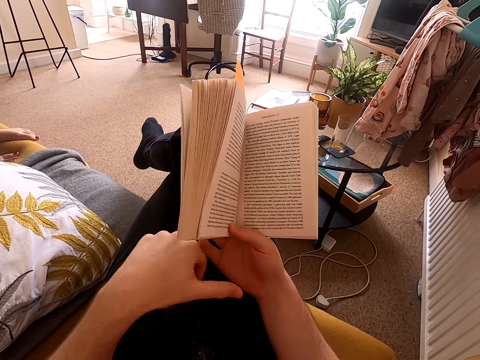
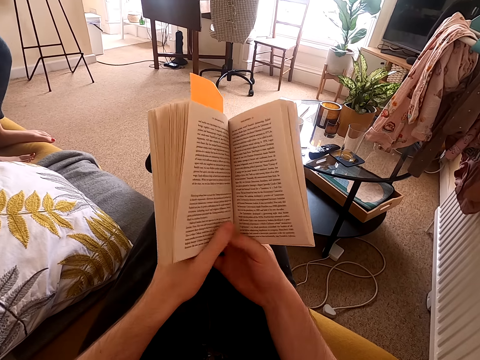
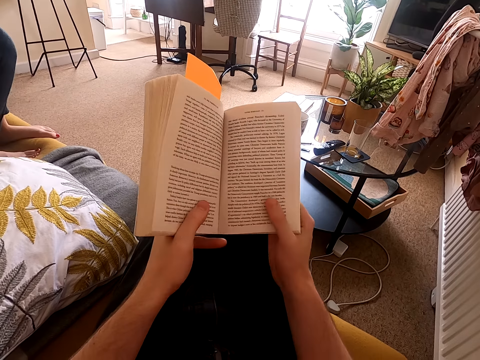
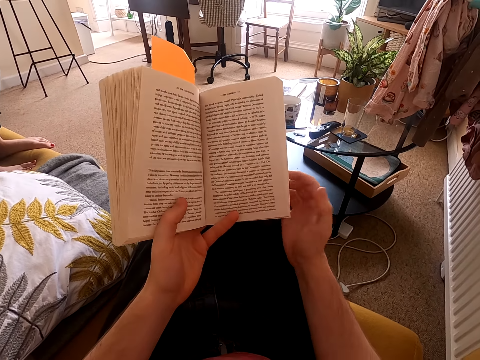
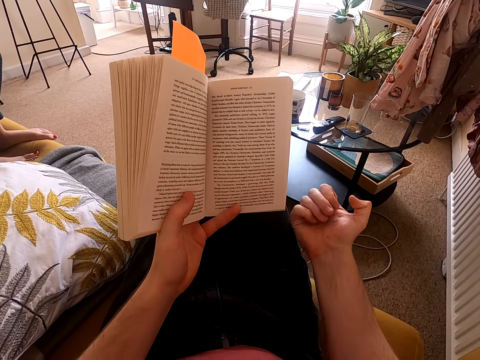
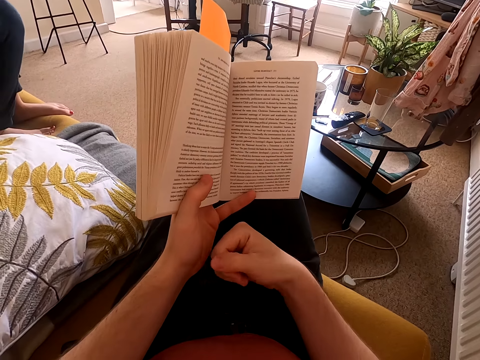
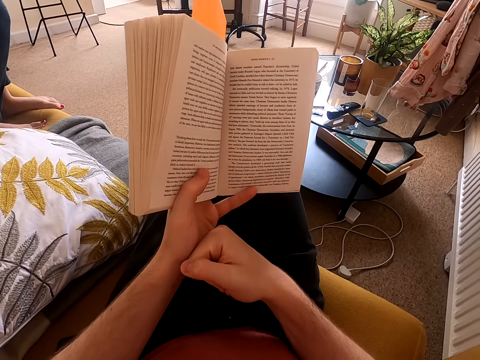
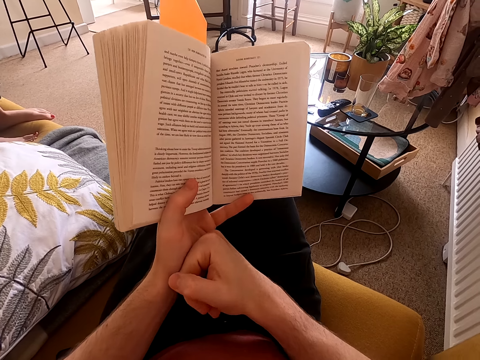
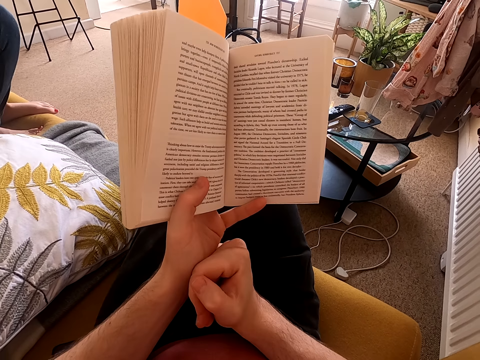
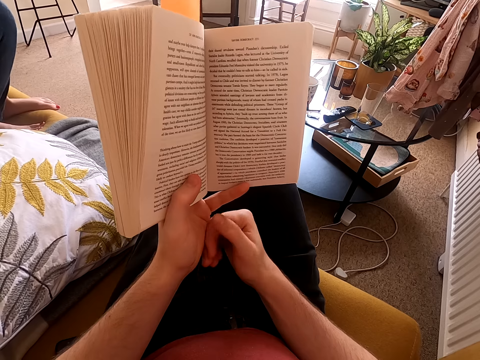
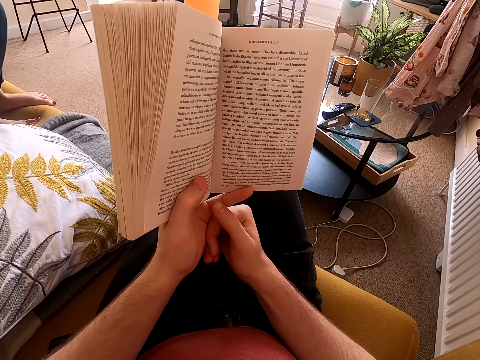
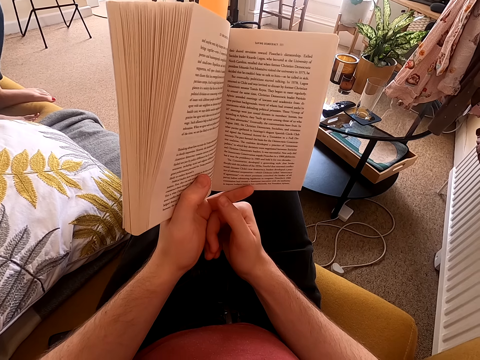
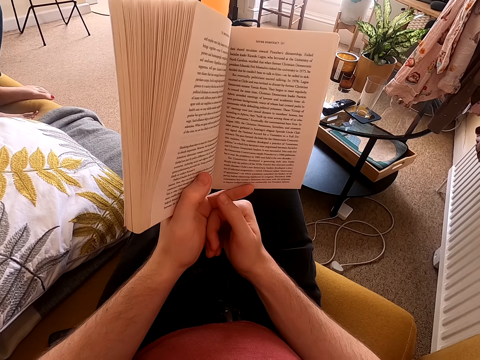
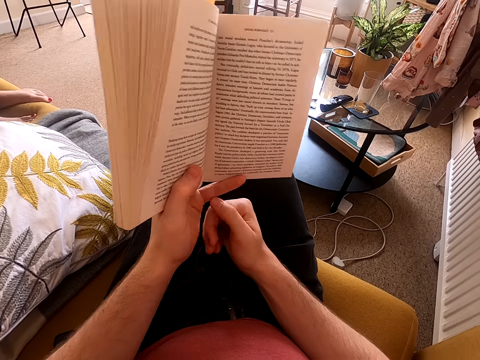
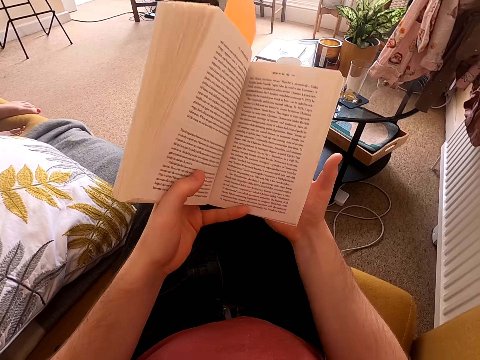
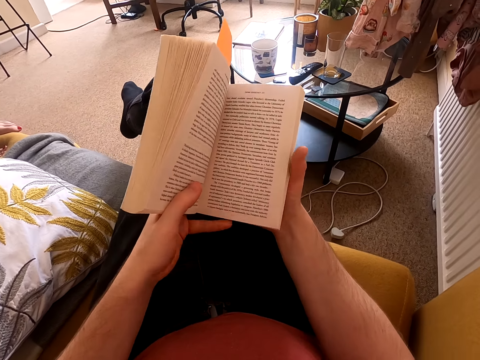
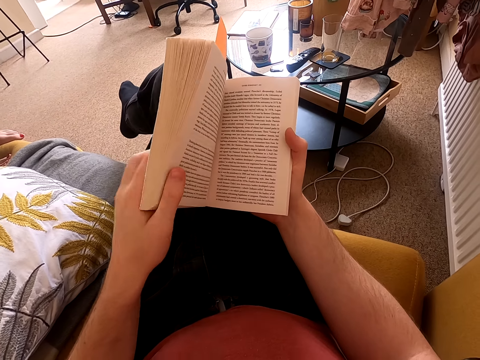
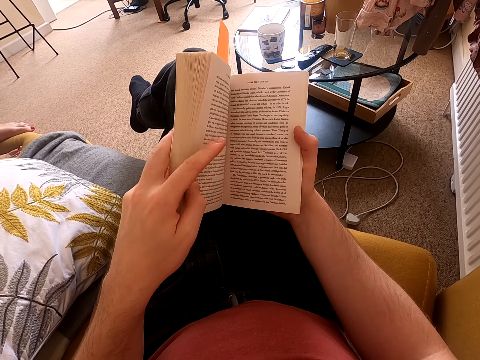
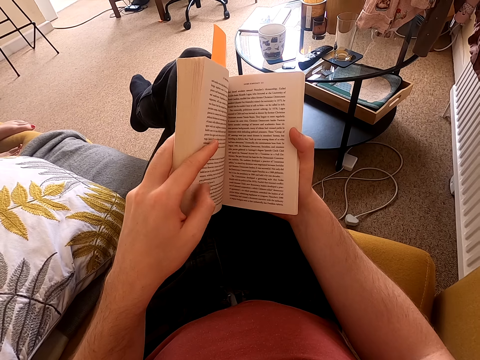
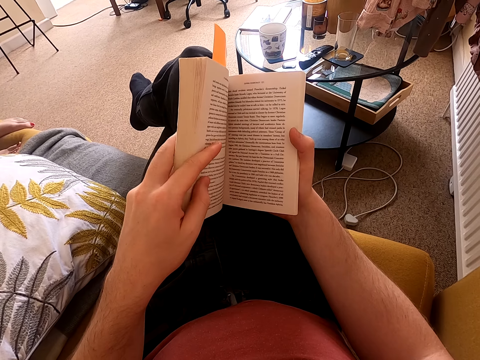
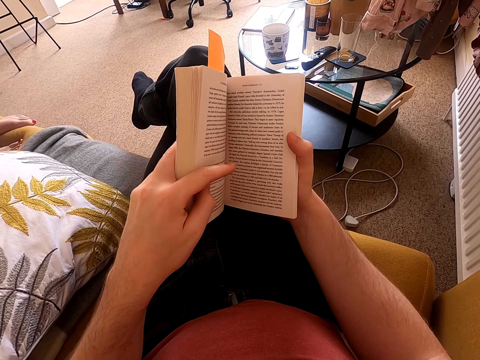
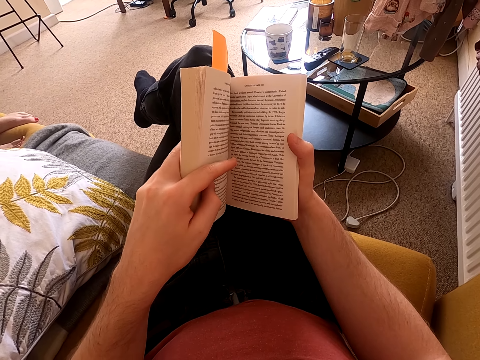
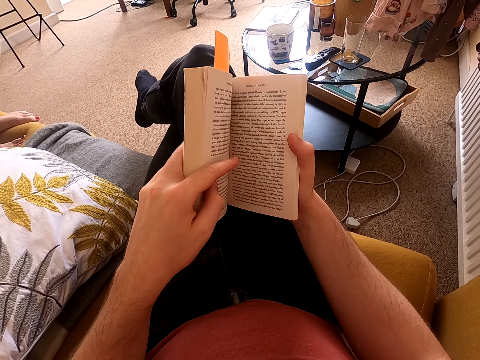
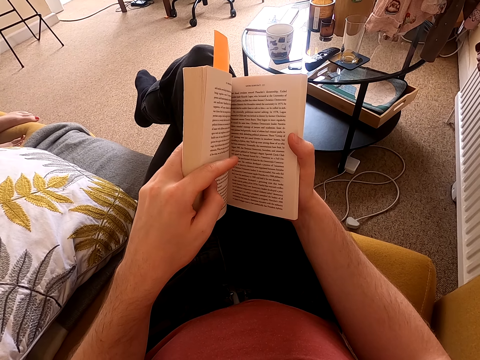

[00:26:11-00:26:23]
The camera wearer adjusts a book on his lap. He moves down his left hand. He holds the book with his left hand. He moves his hands on his lap. He holds the book with both hands. He adjusts the book on his lap.

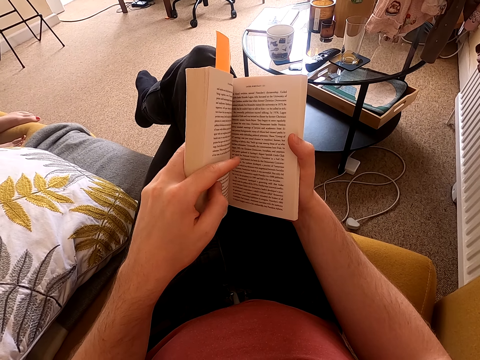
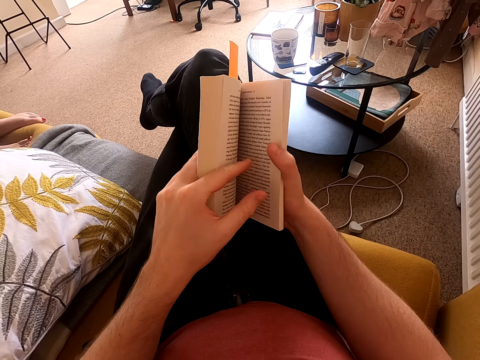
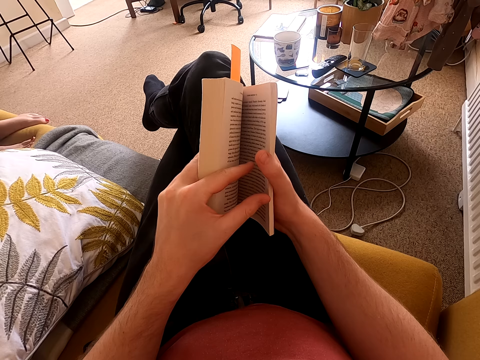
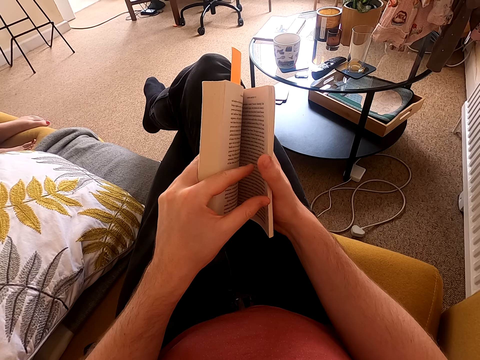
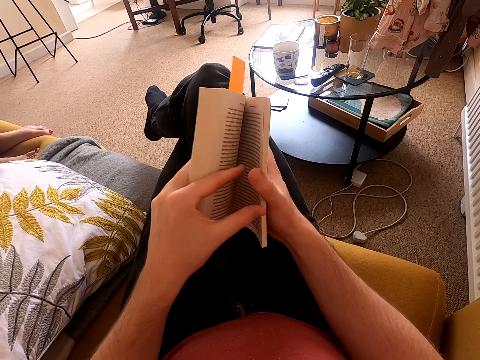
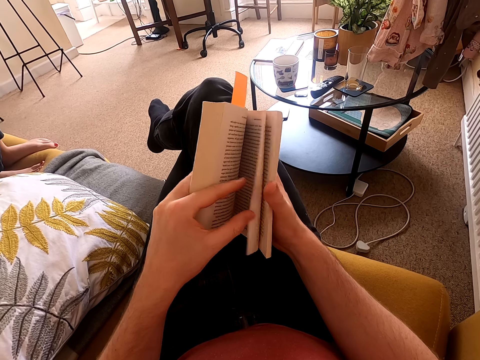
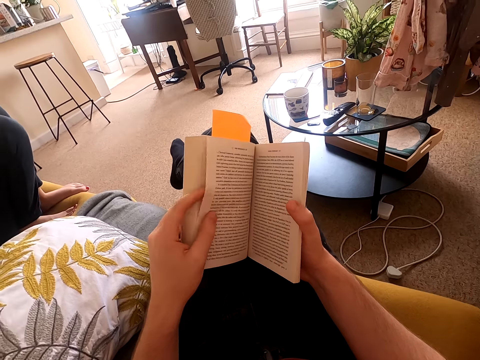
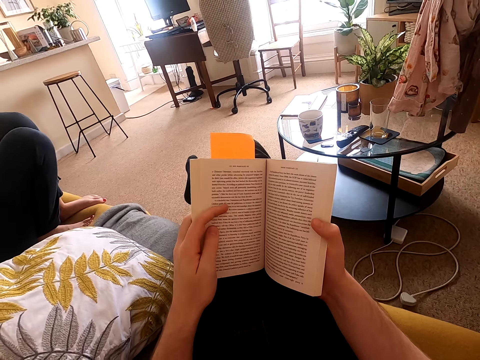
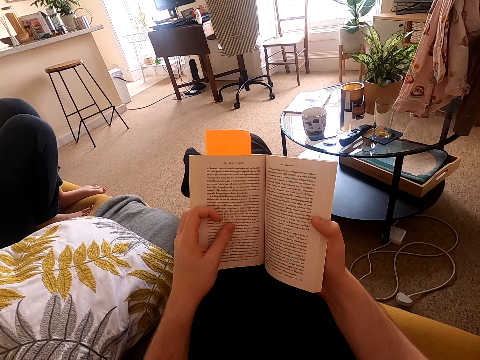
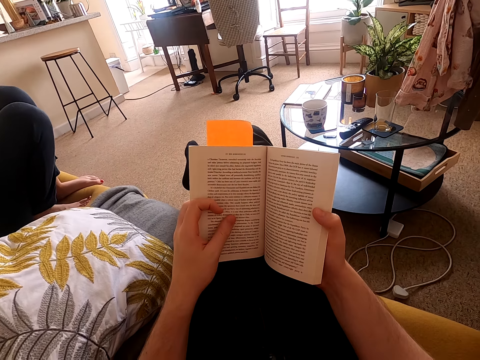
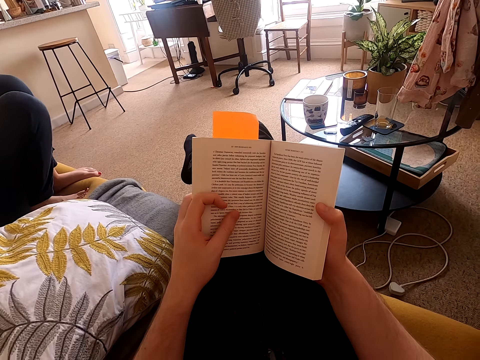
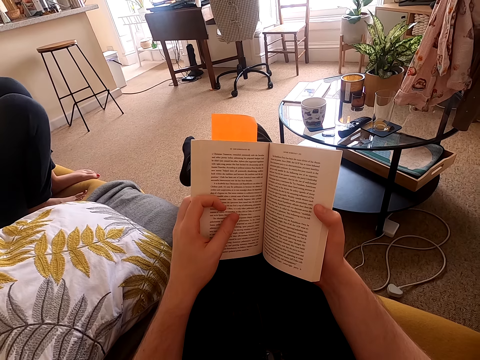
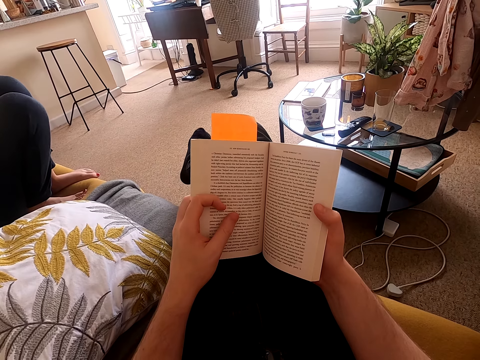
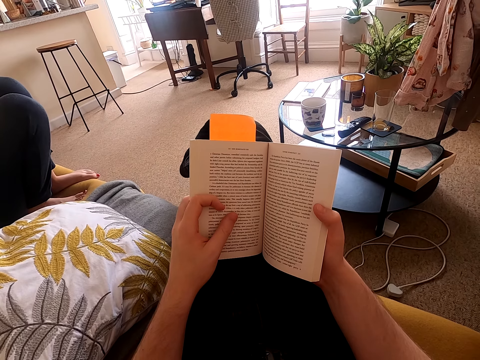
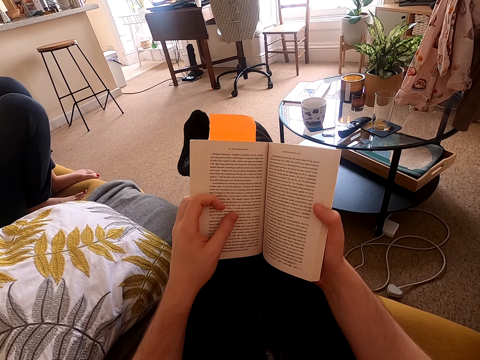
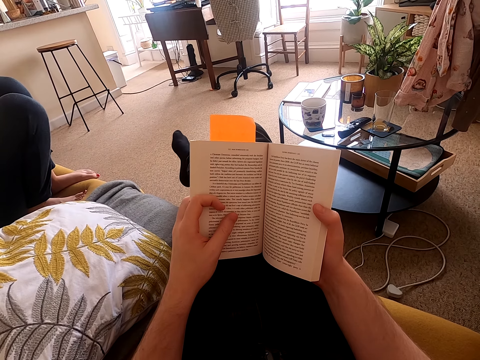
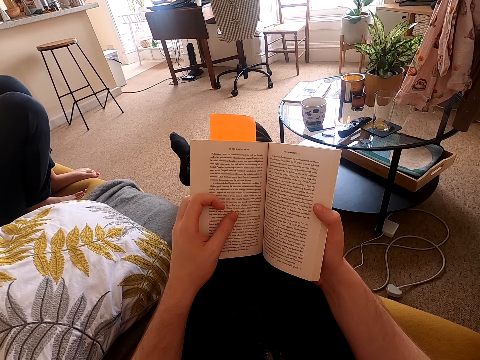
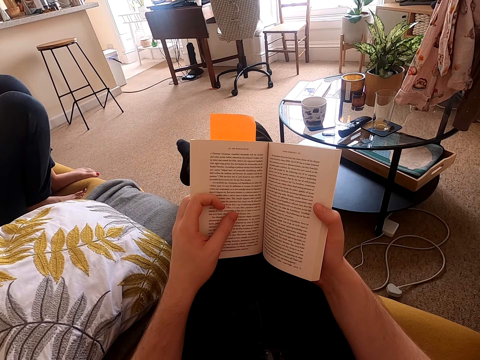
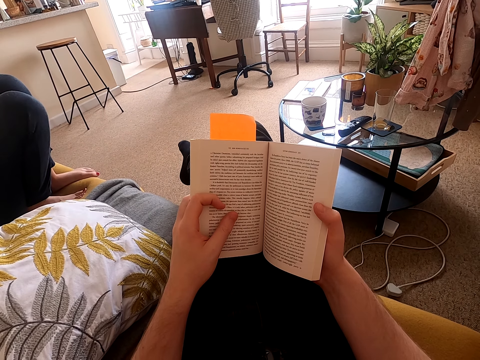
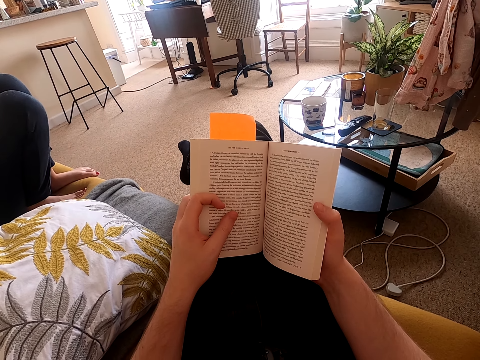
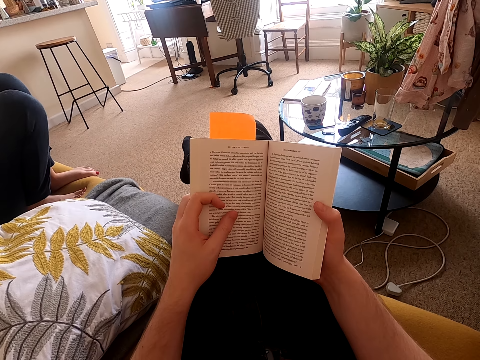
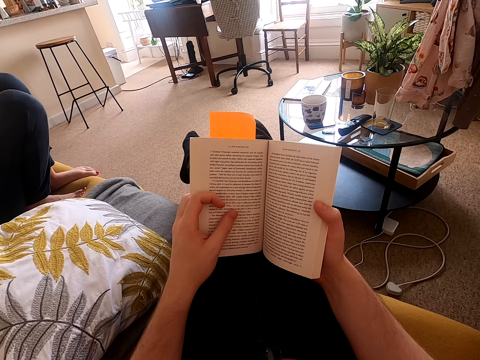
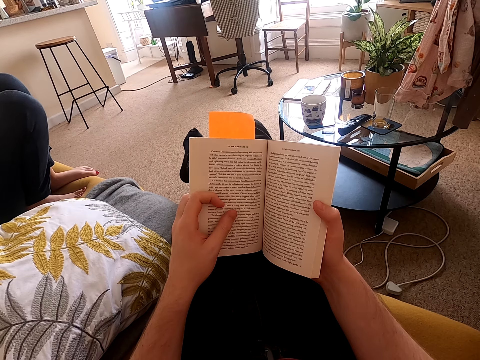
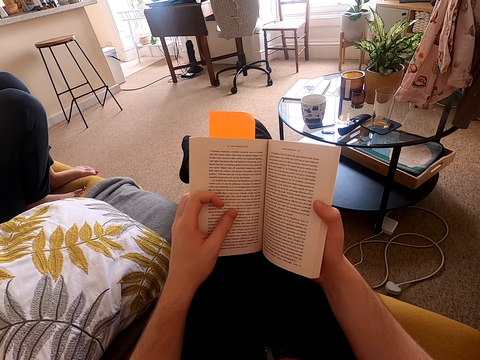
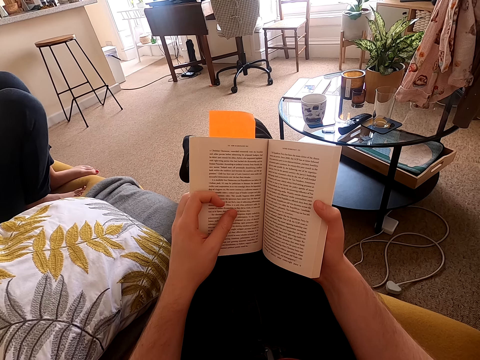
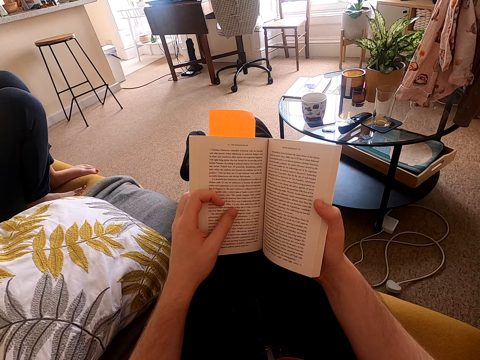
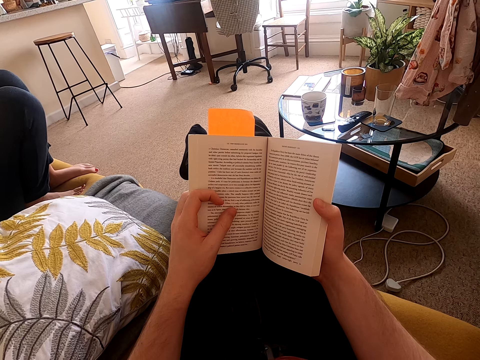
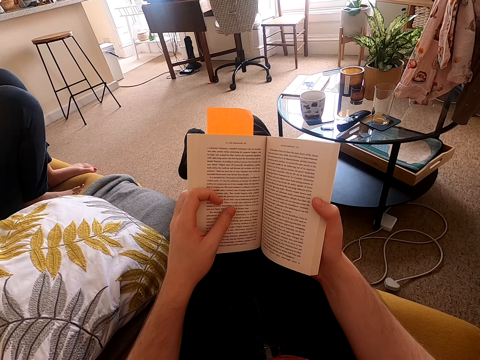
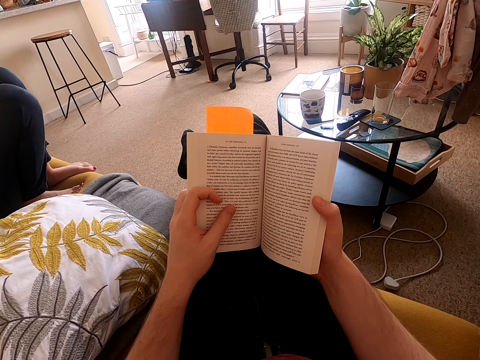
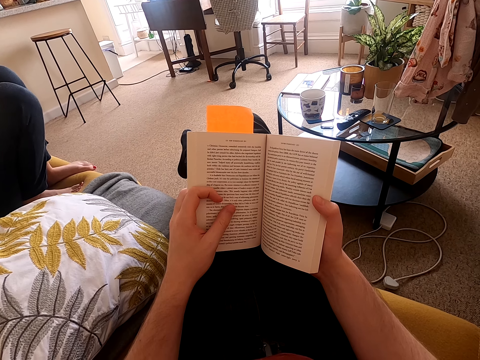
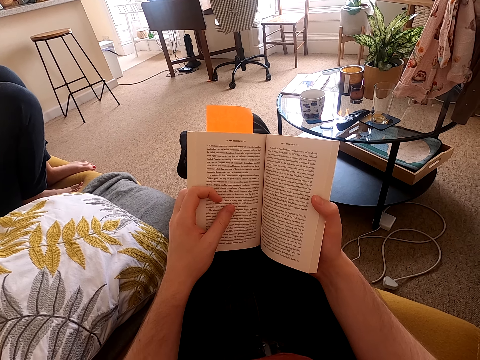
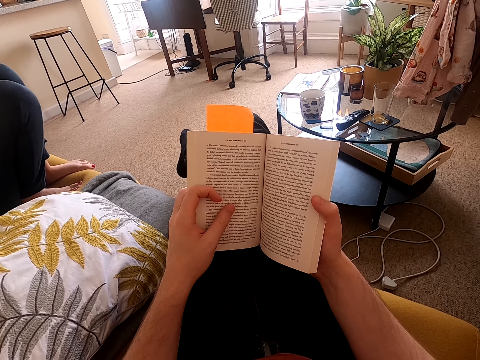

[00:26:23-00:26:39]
The camera wearer turns a page on a book. He reads the book. He moves his right toe. He moves his feet. He holds the book with both hands. He reads the book.
